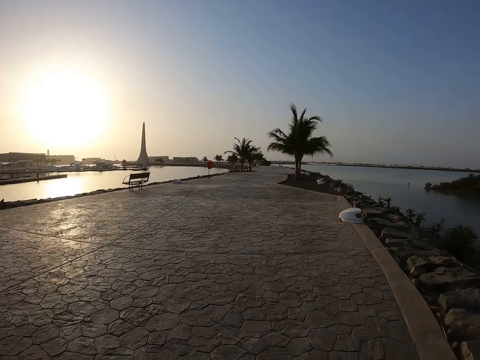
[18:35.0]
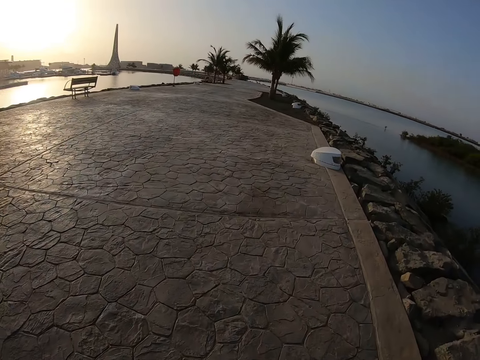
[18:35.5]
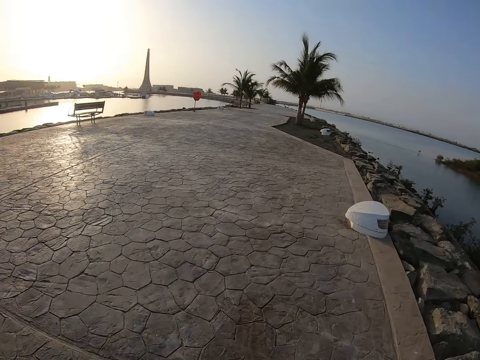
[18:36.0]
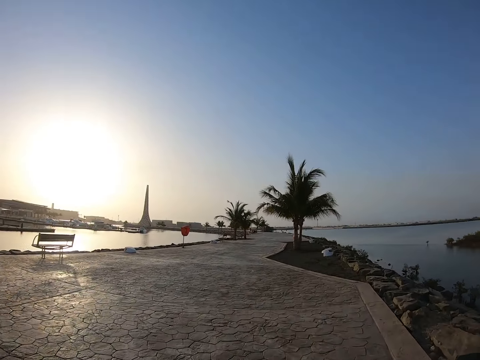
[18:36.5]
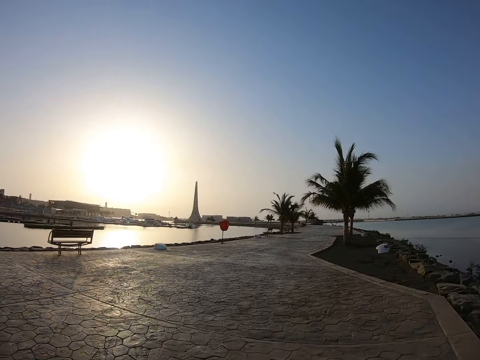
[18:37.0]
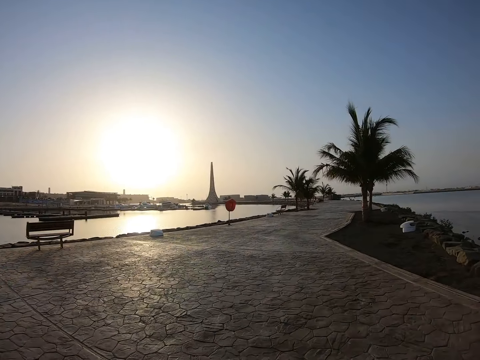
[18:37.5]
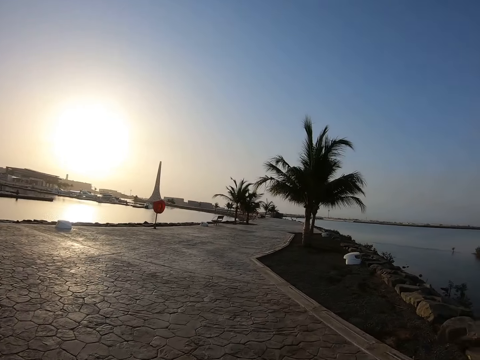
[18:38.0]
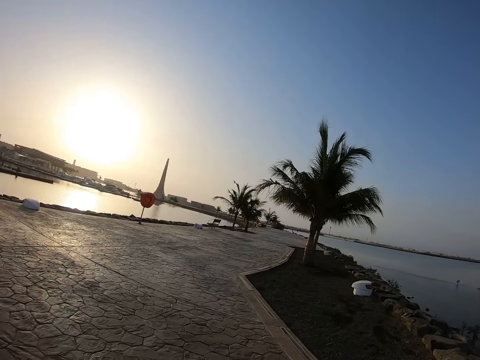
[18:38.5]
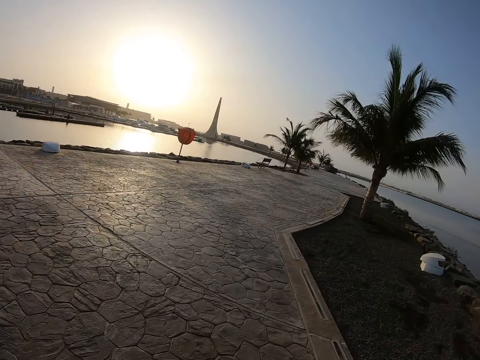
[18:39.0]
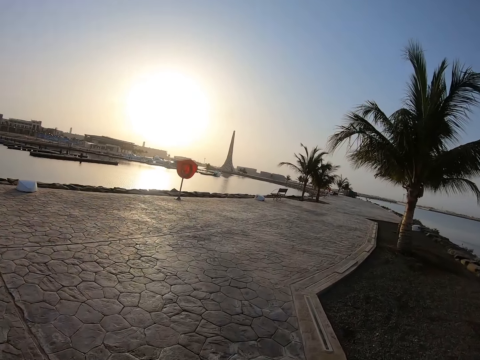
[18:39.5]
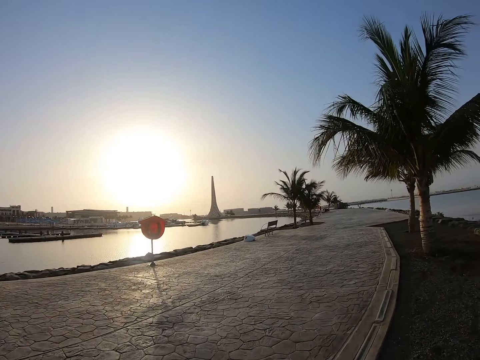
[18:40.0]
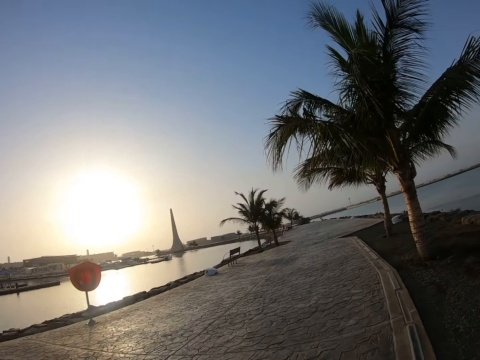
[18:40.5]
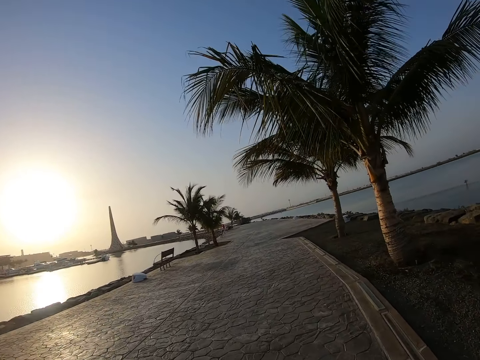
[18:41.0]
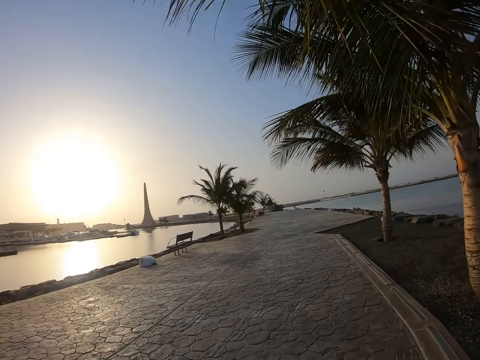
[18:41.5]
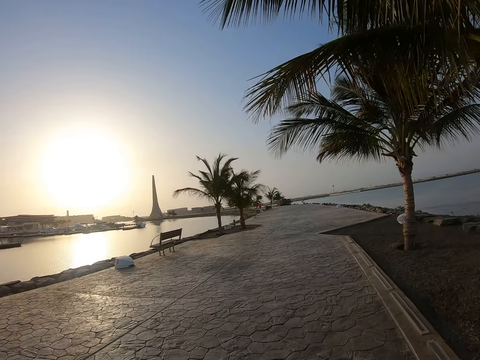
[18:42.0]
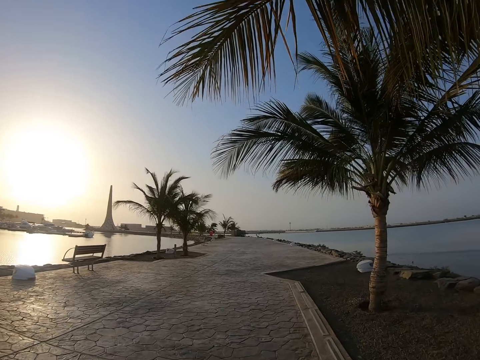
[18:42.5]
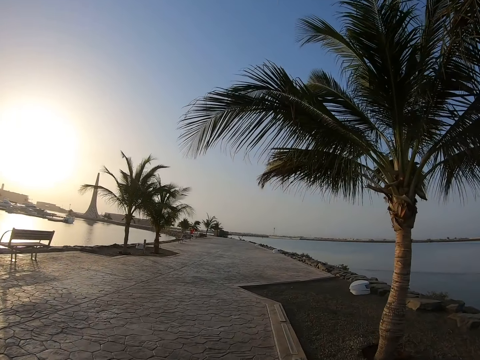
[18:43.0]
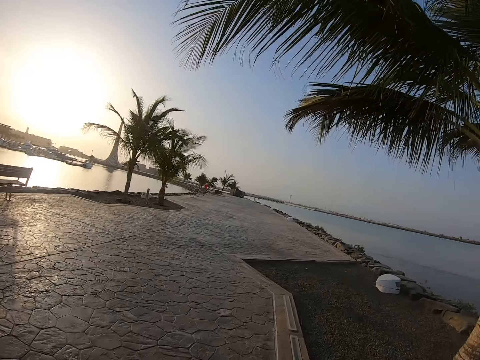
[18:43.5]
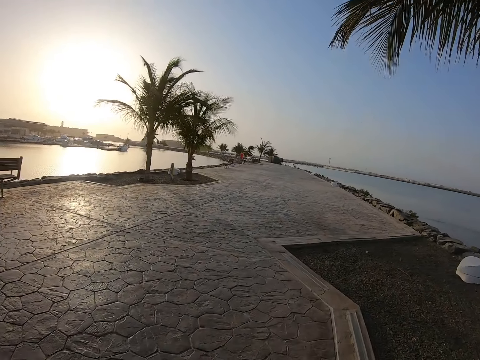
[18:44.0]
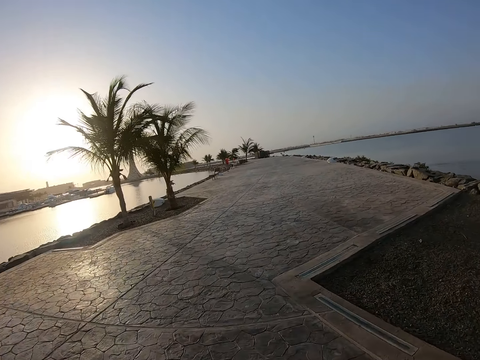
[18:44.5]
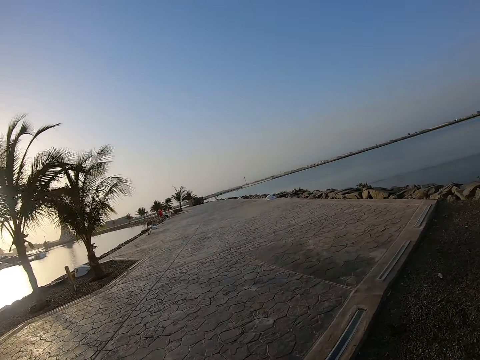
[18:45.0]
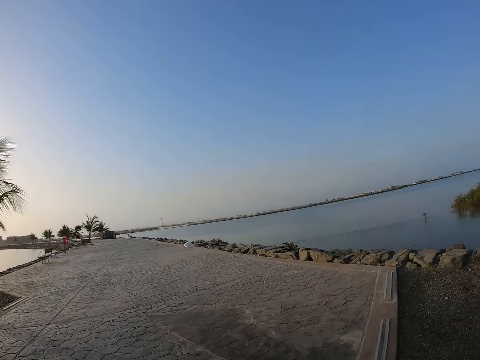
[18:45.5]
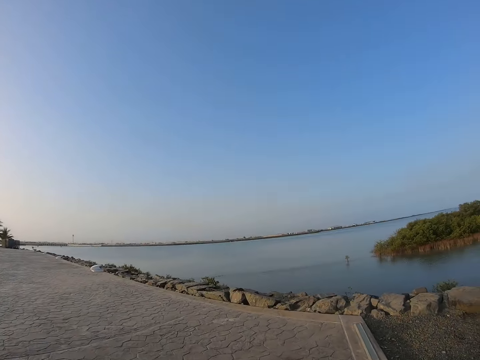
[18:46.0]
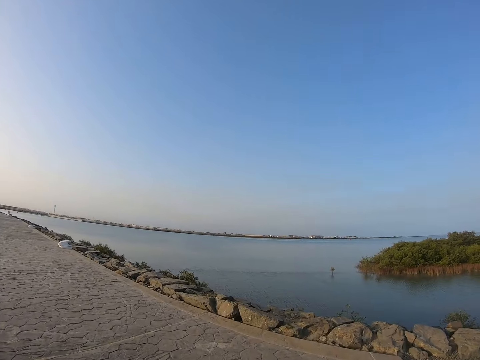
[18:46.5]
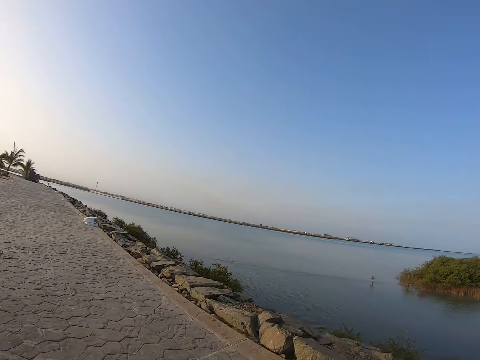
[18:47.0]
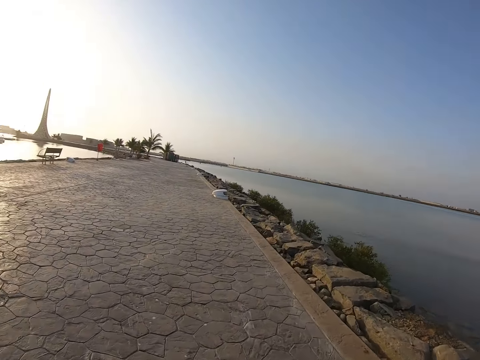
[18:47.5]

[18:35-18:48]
The camera wearer runs on the road. They look around. They run on the road.

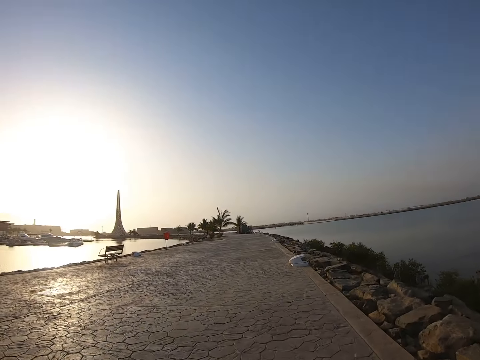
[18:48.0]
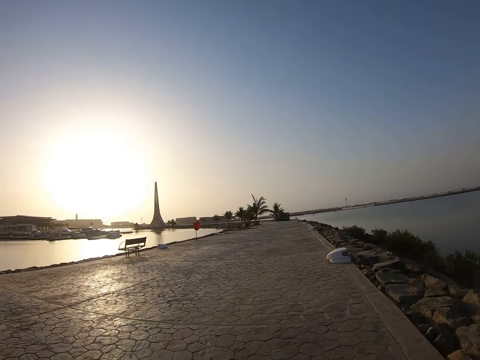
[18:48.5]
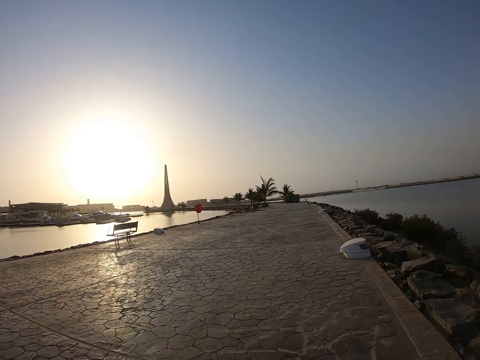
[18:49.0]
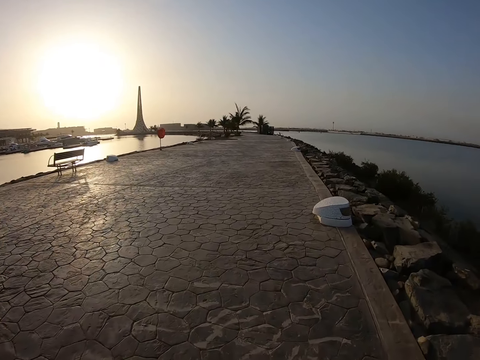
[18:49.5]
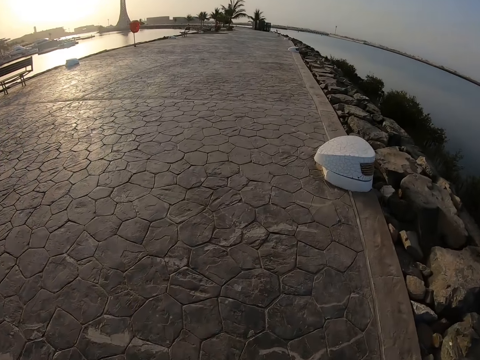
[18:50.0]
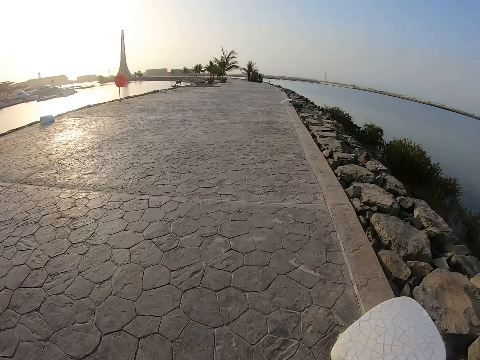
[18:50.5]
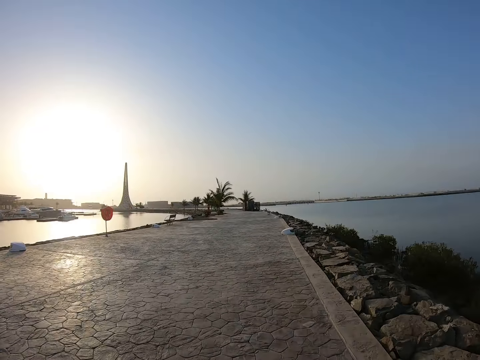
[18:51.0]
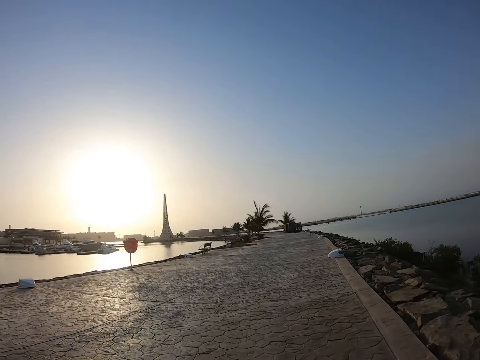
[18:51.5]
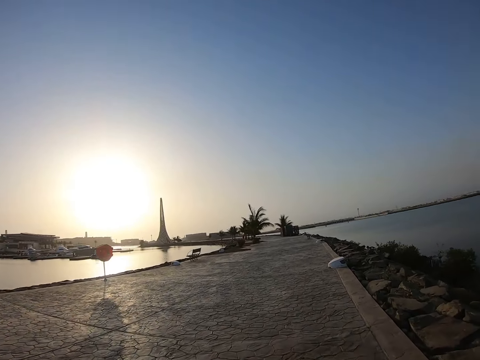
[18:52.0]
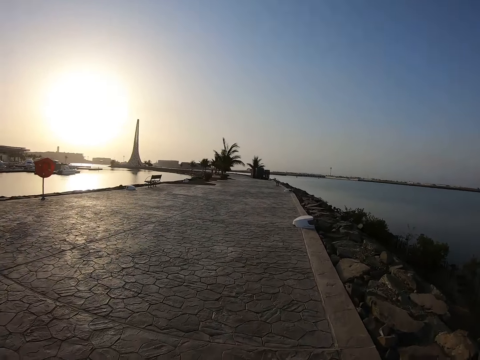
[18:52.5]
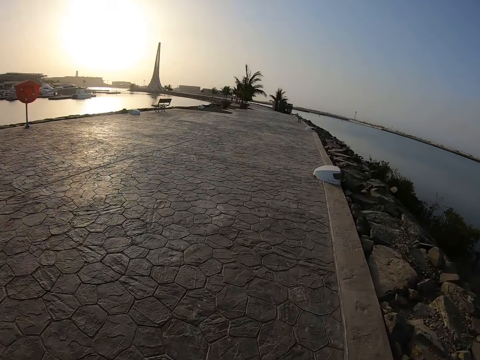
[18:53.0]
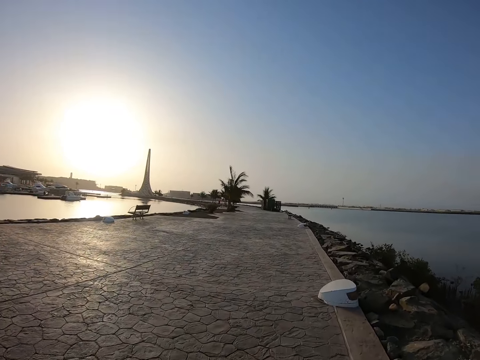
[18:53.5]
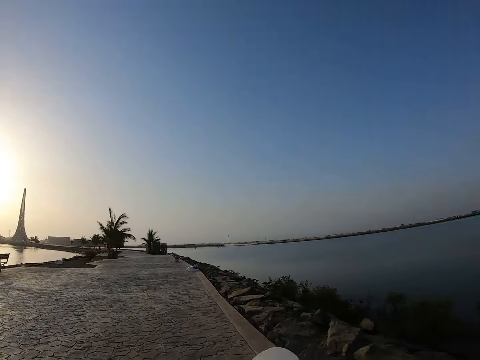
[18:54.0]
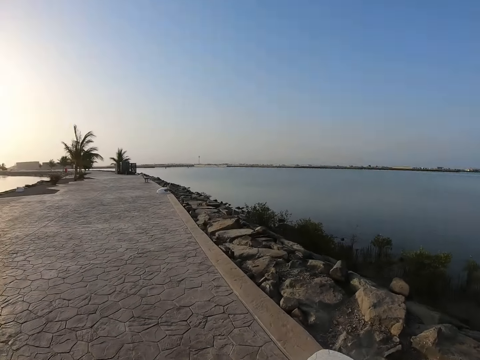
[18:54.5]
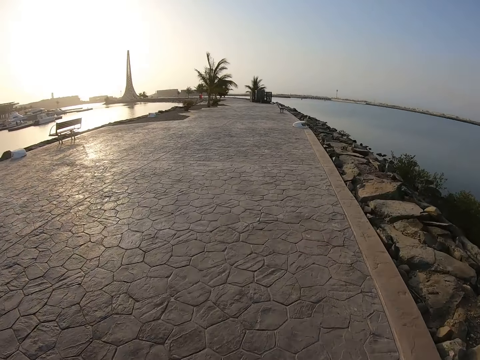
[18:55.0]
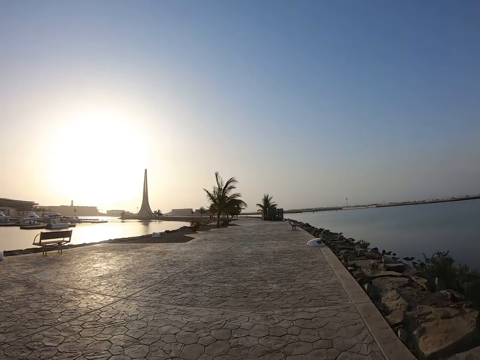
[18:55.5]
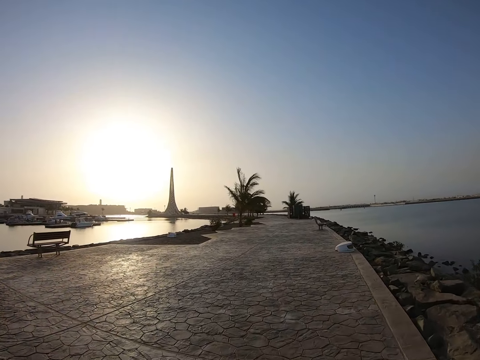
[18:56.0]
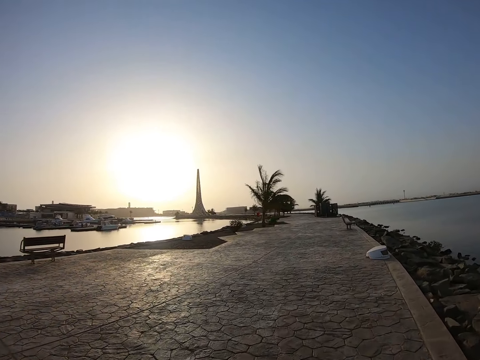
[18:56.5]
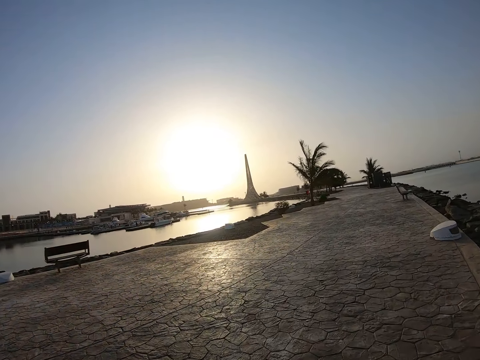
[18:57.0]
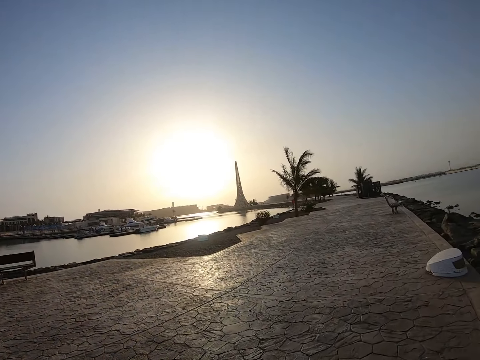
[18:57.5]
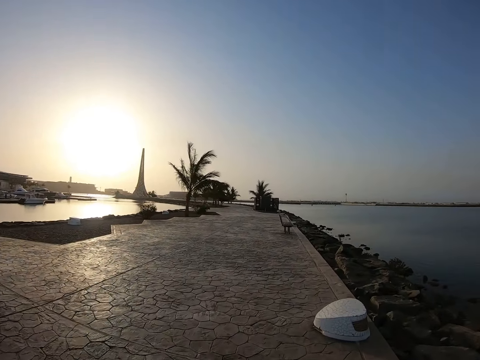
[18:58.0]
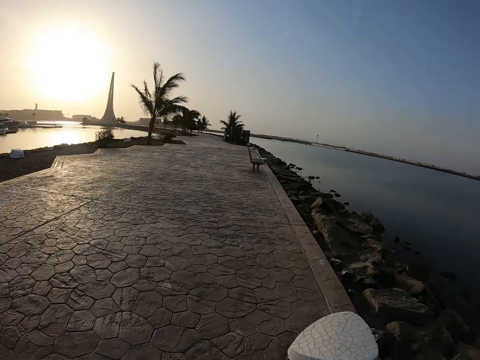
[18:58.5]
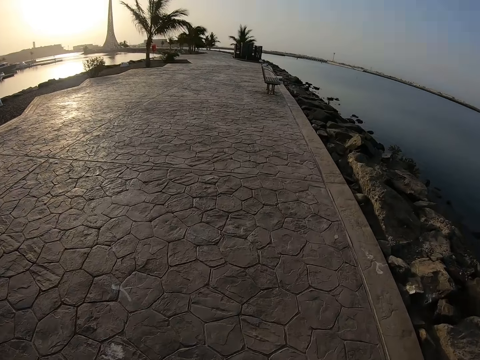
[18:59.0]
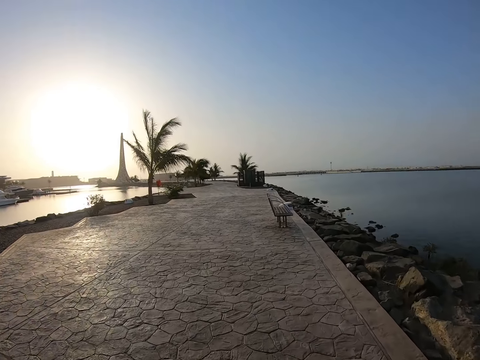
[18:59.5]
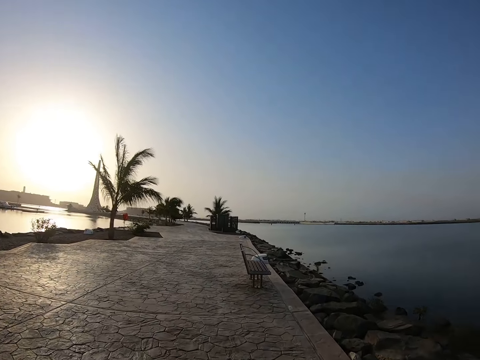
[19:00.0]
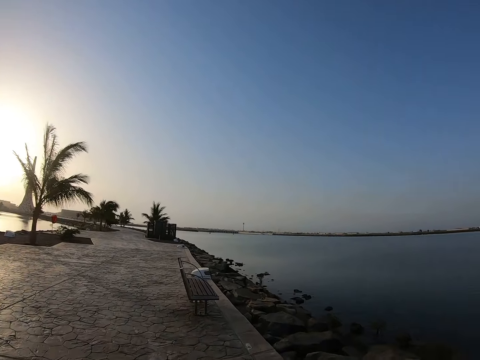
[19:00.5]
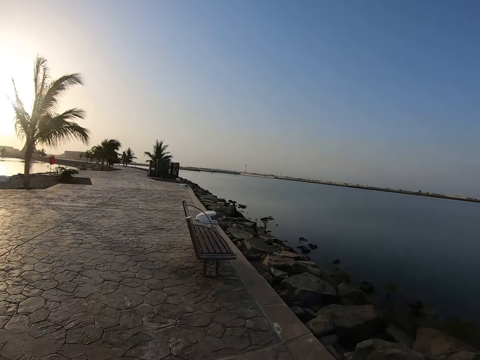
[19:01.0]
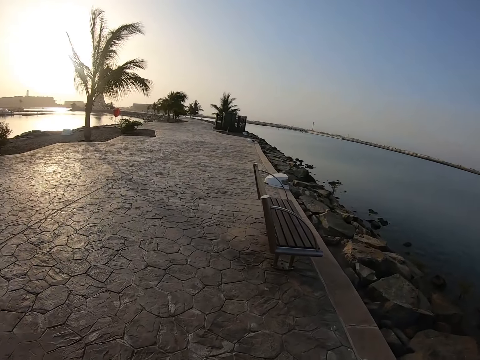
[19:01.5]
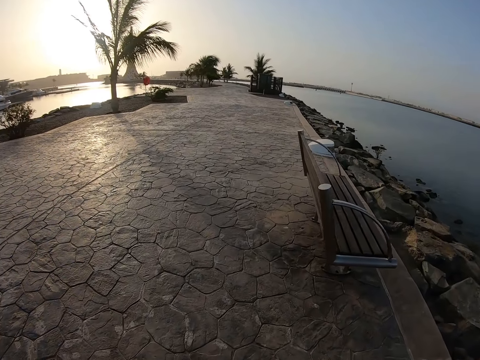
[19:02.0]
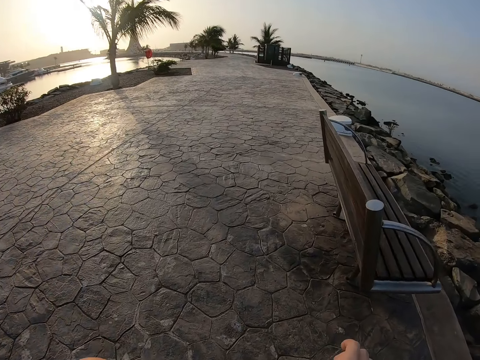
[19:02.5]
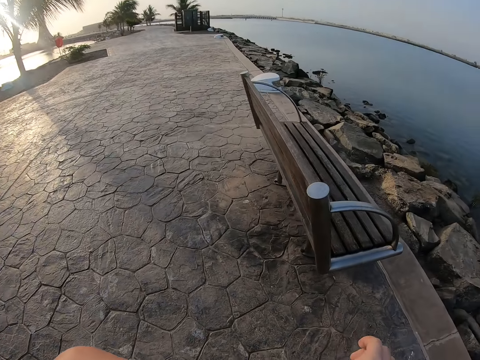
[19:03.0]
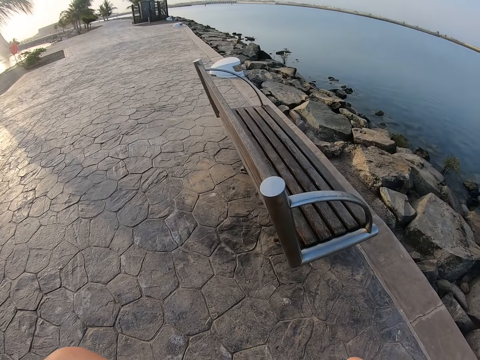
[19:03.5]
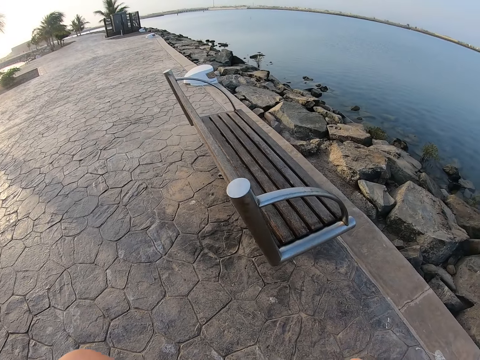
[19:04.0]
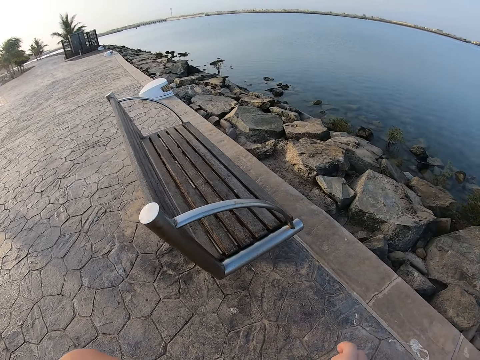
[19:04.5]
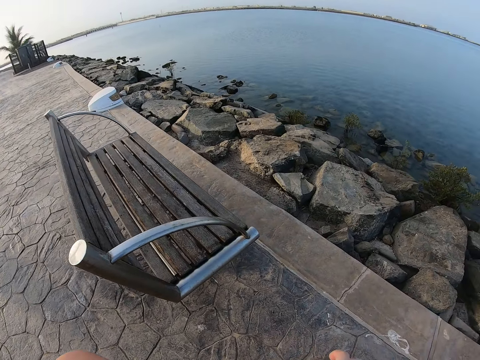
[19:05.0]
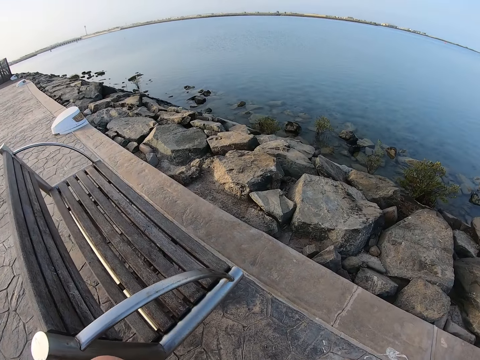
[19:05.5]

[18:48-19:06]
The camera wearer looks around. They run on the road. They look around. They run on the road. They stop walking. They look around.
